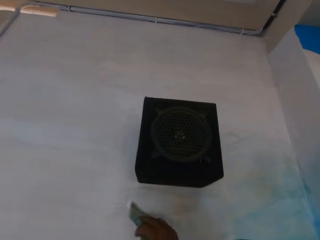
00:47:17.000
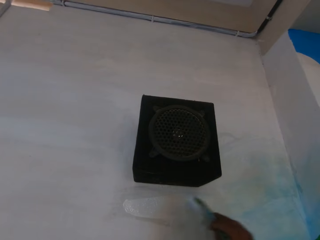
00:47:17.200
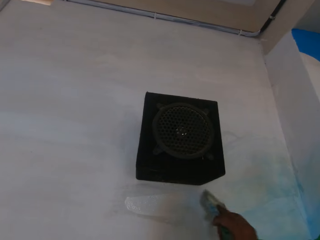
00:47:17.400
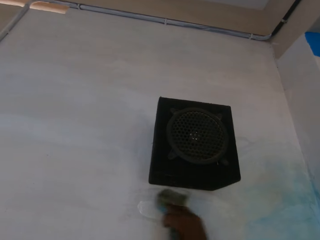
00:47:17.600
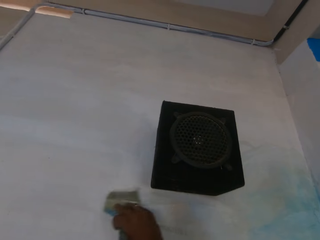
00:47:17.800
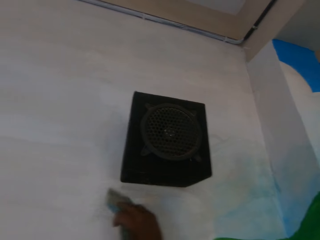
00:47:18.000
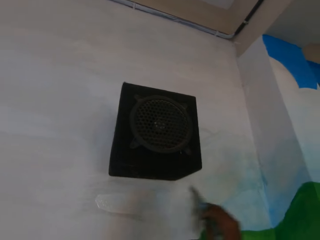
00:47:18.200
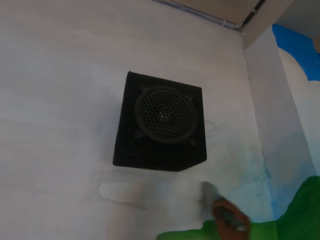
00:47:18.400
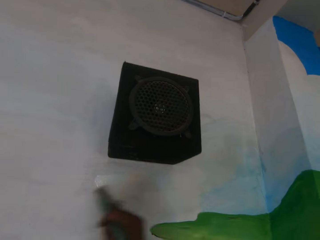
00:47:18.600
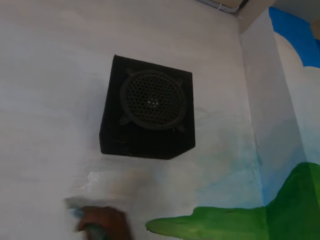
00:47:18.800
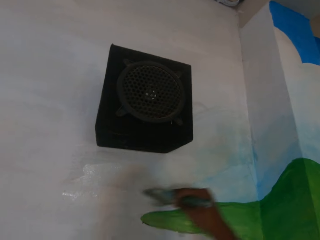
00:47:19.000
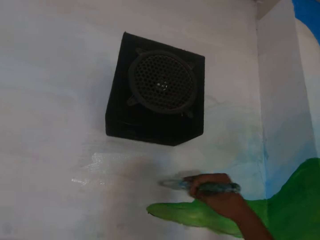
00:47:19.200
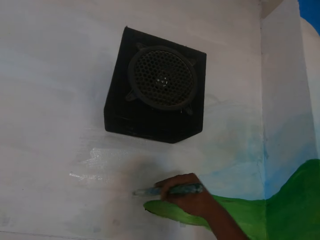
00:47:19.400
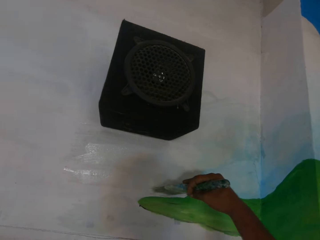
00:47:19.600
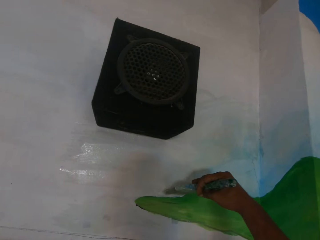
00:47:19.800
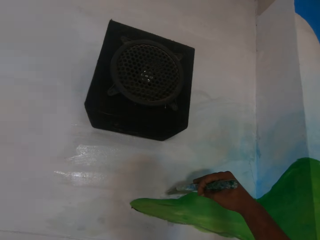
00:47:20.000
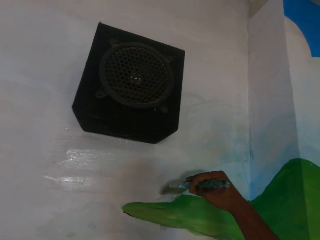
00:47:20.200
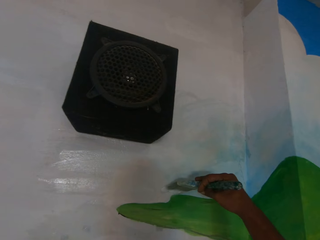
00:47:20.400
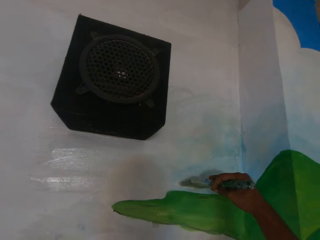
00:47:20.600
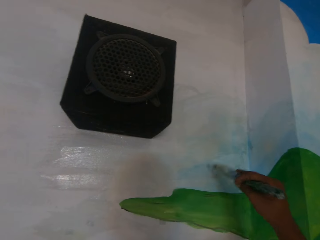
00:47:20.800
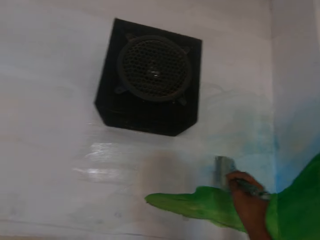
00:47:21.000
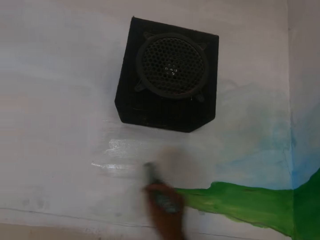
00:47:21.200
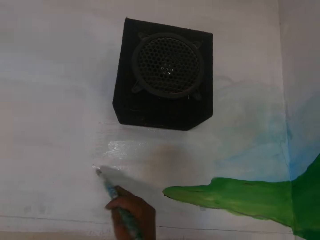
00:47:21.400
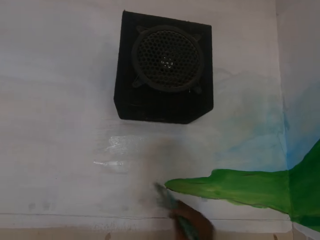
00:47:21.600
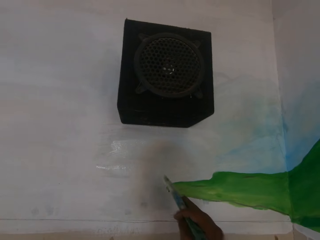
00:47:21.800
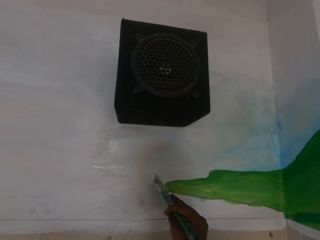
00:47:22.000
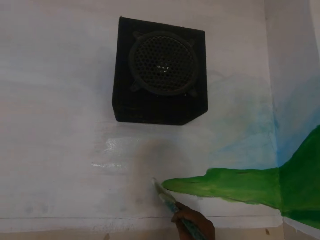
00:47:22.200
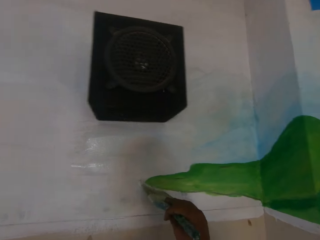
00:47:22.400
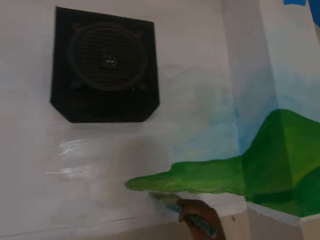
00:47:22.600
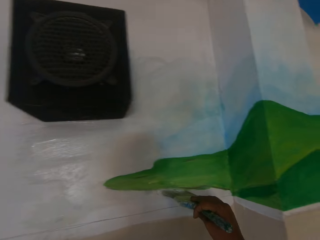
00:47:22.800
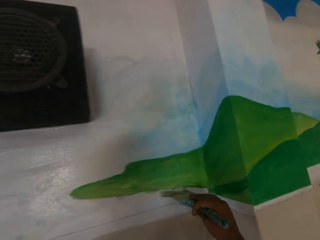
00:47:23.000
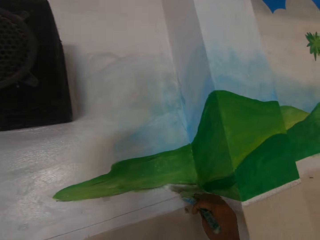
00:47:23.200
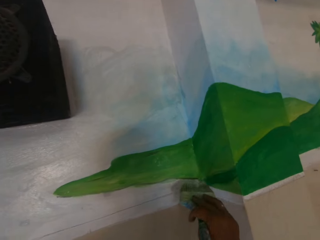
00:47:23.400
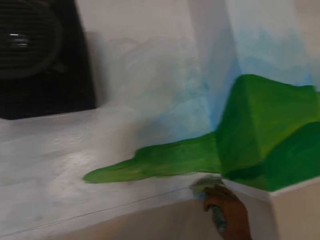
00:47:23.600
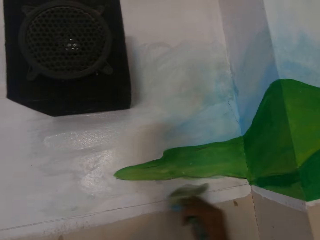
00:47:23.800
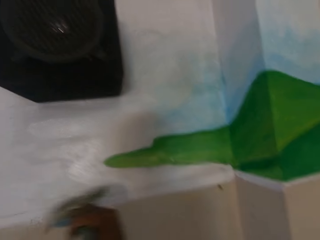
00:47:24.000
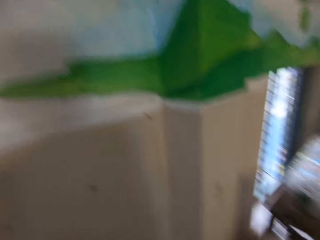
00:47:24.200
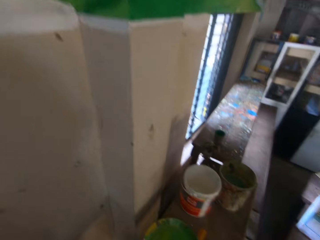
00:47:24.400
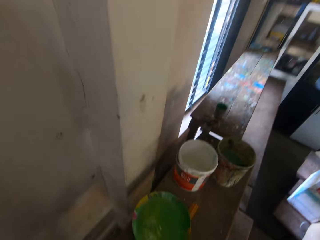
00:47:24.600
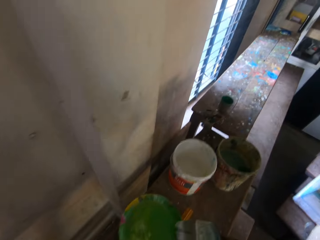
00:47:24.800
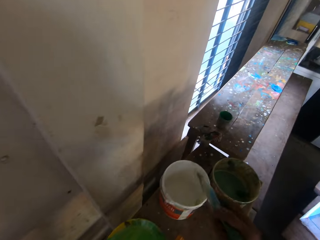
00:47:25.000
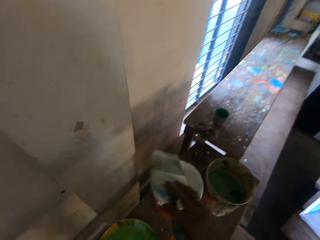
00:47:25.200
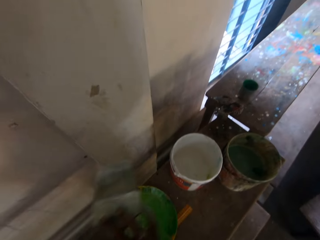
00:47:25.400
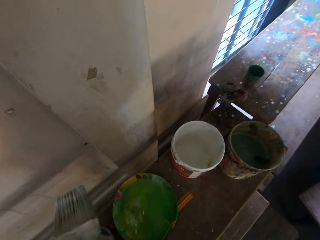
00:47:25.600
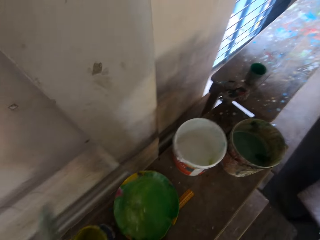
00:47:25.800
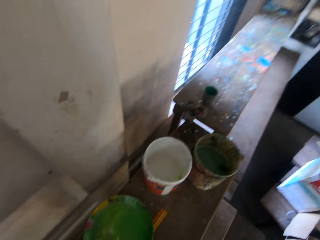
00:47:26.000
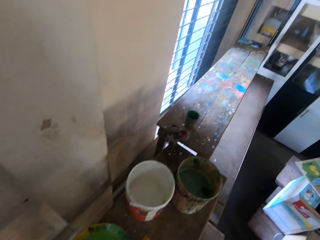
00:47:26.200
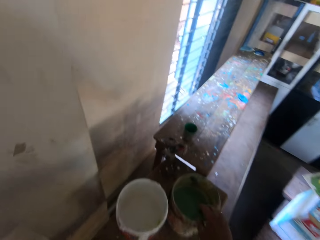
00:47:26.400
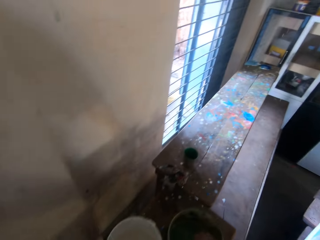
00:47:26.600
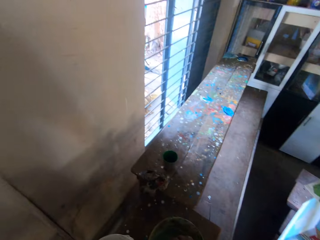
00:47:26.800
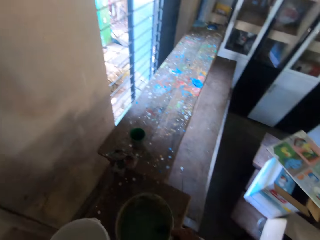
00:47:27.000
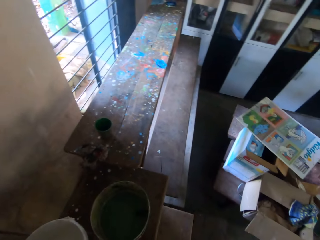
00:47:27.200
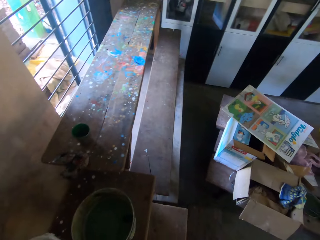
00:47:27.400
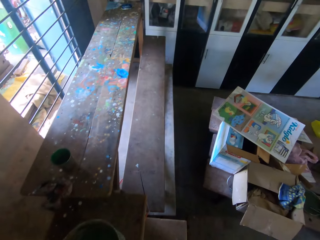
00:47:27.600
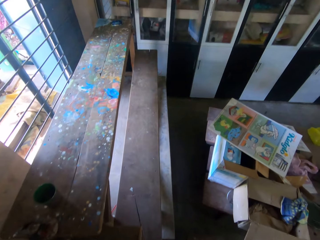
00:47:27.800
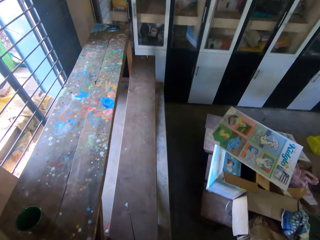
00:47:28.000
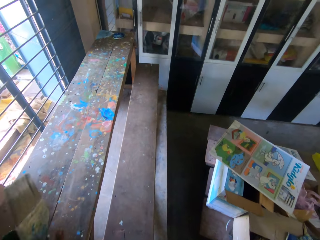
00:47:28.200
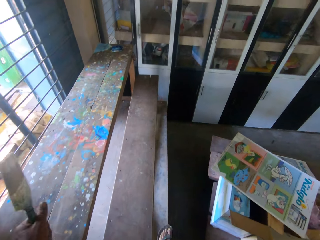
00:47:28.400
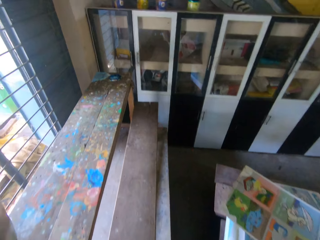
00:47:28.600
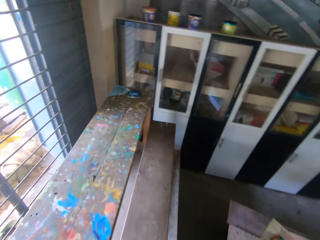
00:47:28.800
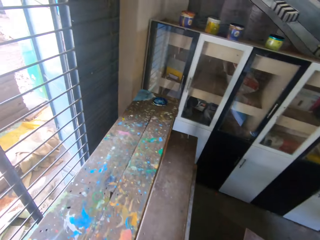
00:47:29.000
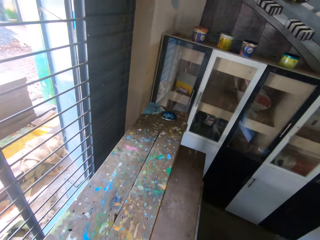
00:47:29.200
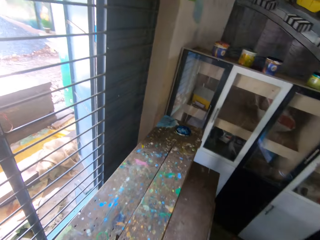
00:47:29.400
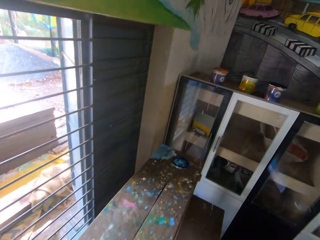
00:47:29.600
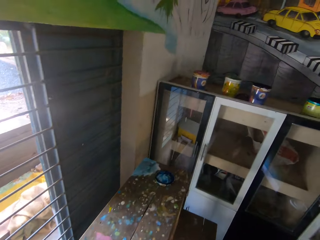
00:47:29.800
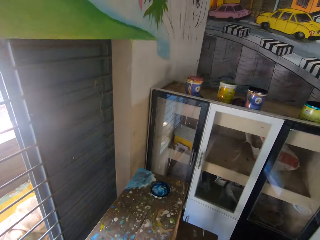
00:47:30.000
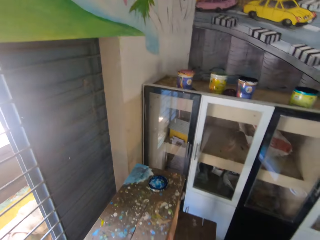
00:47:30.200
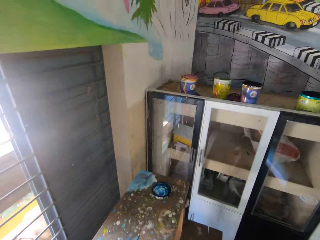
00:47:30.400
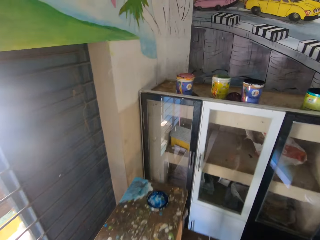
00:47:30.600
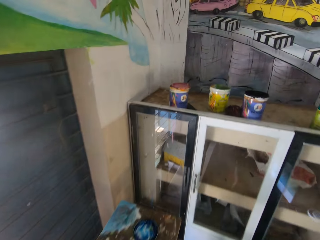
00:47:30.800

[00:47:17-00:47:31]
The camera wearer paints an image on the wall. He passes the brush from his right hand to his left hand. He walks in the room.

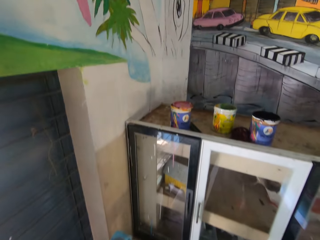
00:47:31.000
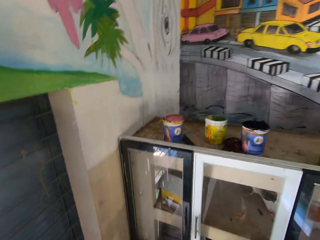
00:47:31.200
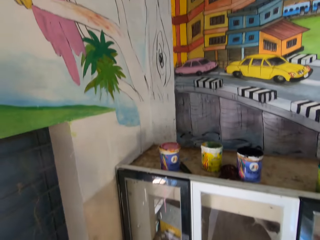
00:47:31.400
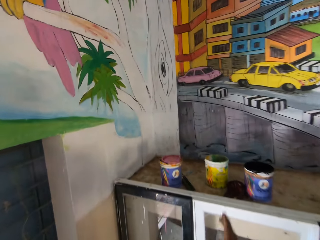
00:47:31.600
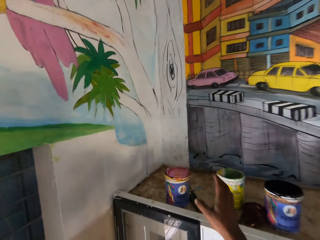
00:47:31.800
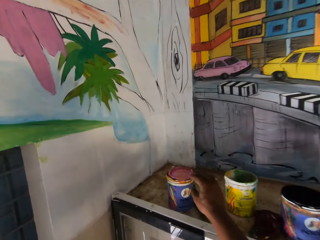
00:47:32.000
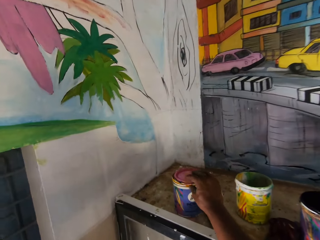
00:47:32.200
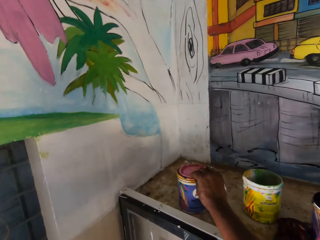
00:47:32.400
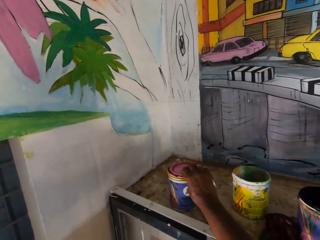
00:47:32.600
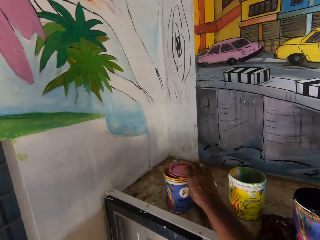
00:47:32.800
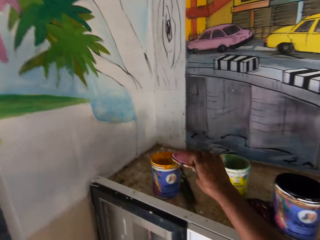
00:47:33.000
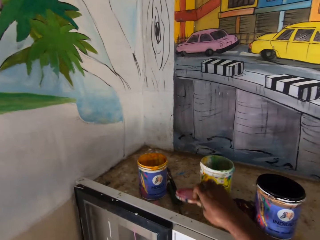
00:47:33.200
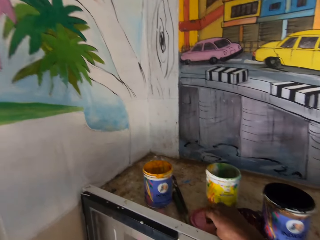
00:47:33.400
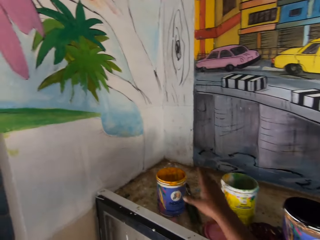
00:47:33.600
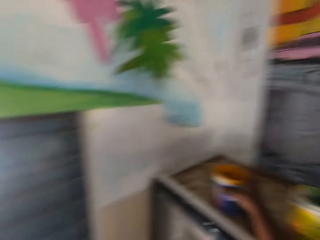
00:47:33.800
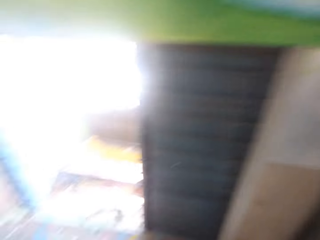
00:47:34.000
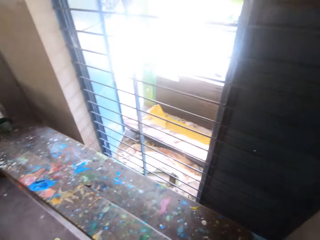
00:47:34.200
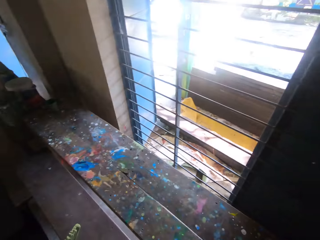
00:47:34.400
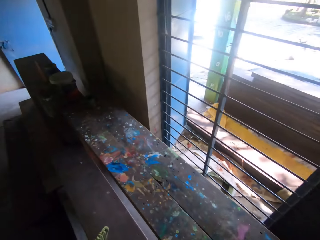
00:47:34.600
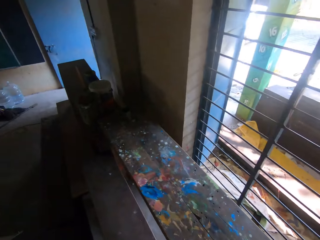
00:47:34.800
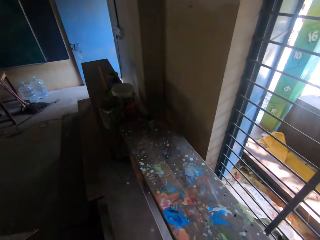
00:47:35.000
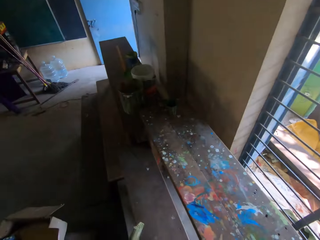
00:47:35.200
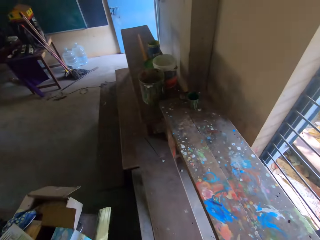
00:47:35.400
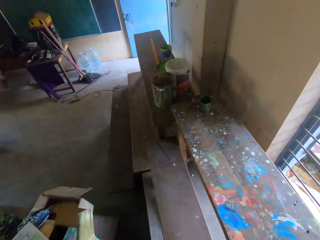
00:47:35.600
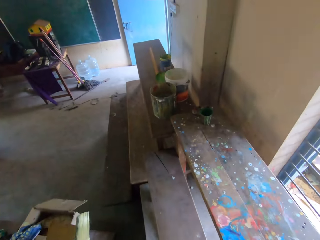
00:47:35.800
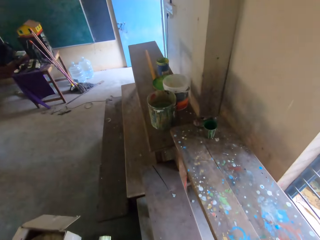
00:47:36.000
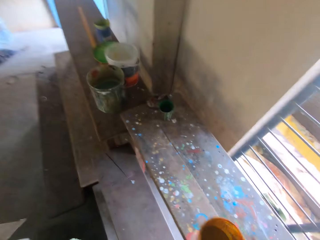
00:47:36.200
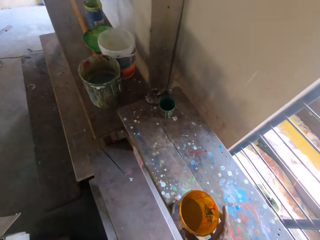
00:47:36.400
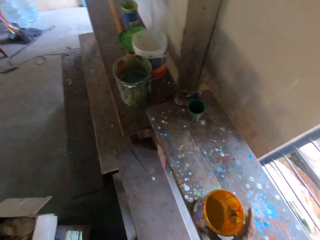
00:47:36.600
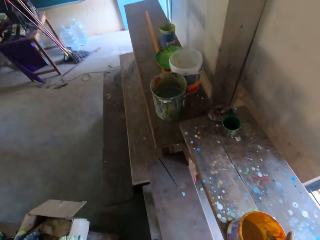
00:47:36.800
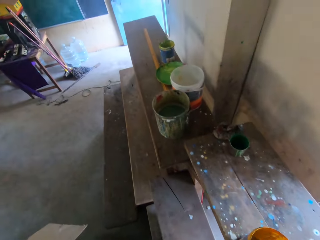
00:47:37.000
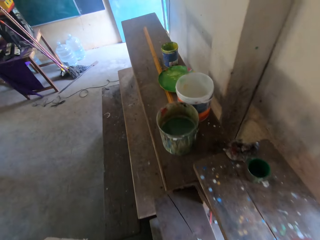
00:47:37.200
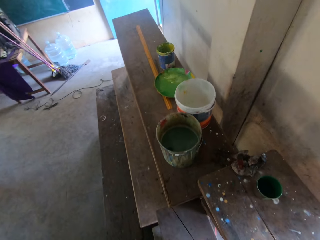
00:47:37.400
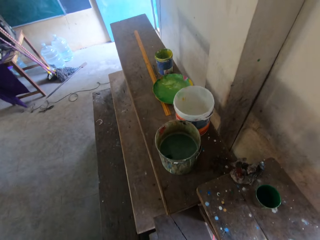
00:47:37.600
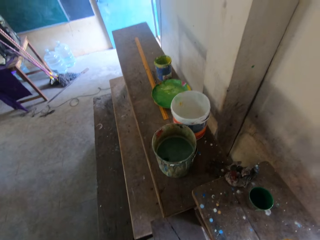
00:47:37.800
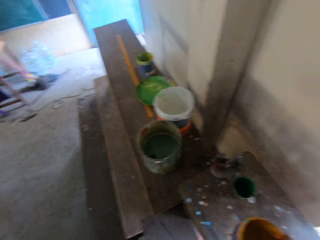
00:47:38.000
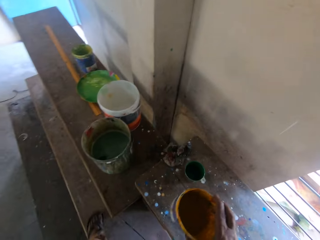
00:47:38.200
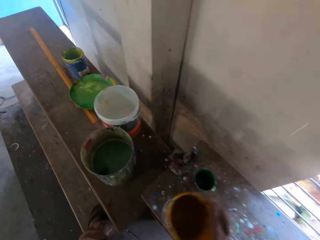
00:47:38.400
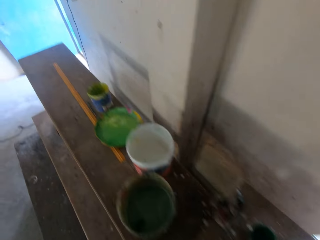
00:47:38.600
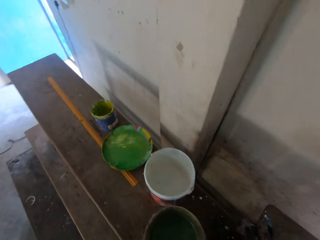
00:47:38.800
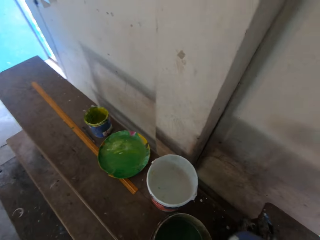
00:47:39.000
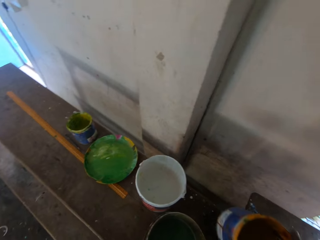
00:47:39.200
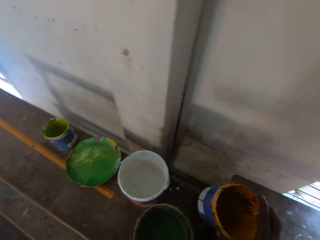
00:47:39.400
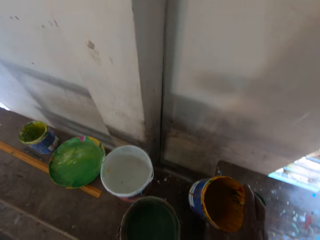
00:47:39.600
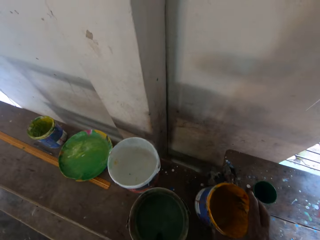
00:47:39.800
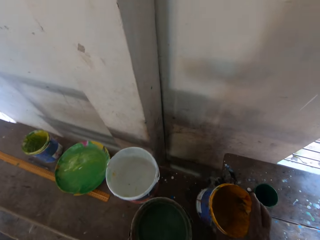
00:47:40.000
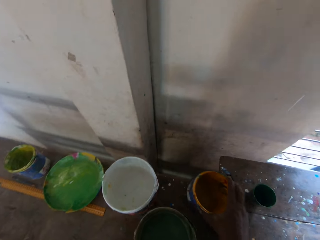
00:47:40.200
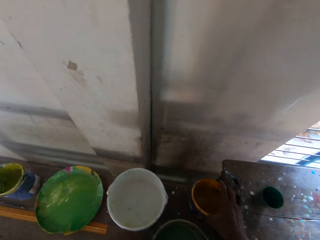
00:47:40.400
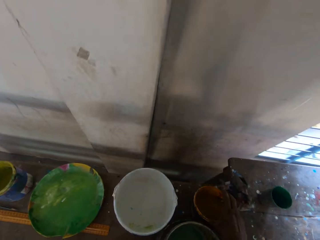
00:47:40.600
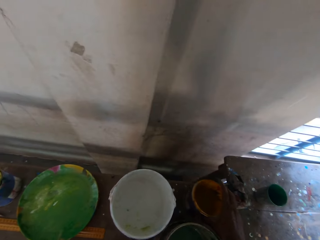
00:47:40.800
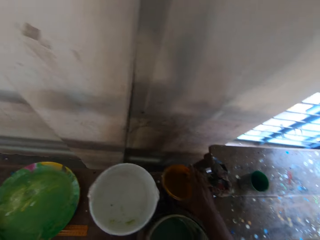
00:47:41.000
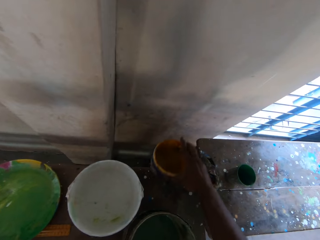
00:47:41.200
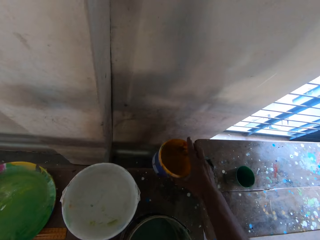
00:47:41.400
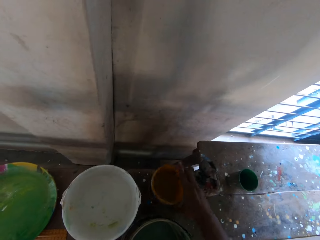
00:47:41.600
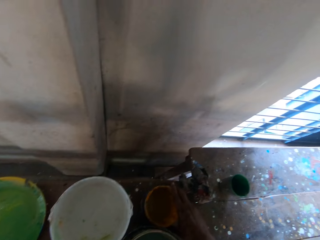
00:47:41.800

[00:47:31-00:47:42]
The camera wearer picks up a lid from a paint container or bucket on a cabinet with his right hand. He opens the paint bucket. He places the lid on the cabinet with his right hand. He picks up the paint container from the cabinet with his right hand. He walks in the room. He places the paint container on the workbench with his right hand. He picks up the paint container from the workbench with his right hand. He shakes the paint container with his right hand. He places the paint container on the workbench with his right hand.
